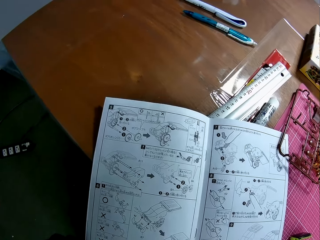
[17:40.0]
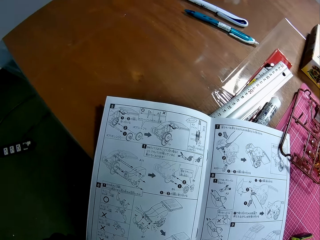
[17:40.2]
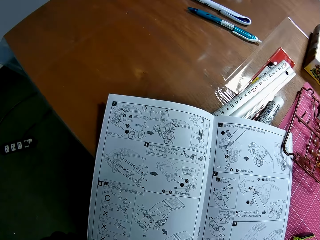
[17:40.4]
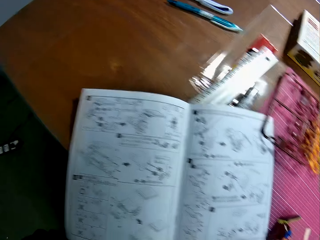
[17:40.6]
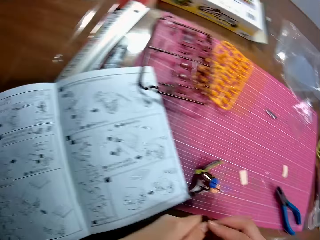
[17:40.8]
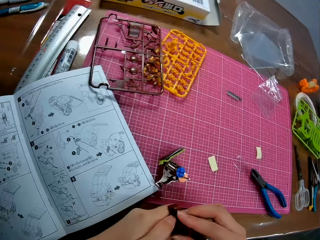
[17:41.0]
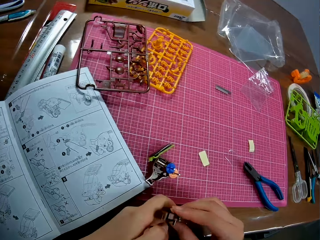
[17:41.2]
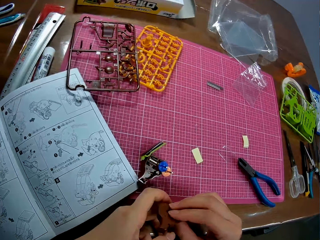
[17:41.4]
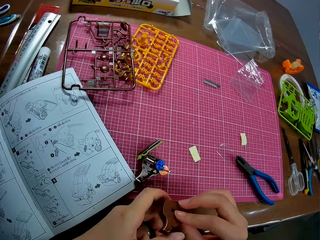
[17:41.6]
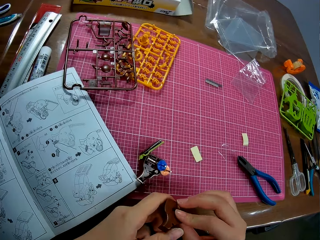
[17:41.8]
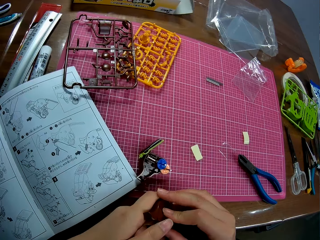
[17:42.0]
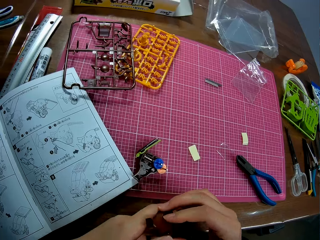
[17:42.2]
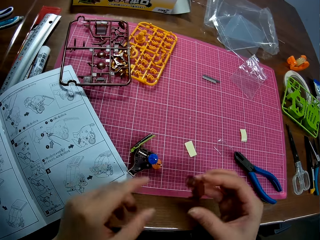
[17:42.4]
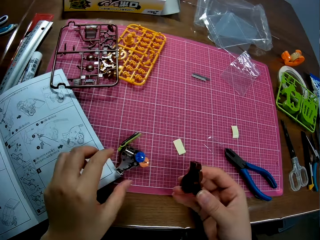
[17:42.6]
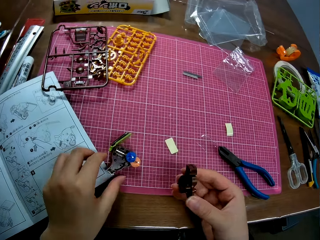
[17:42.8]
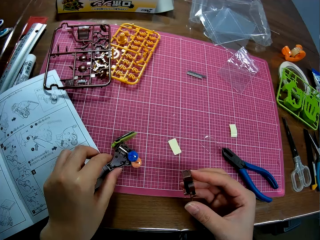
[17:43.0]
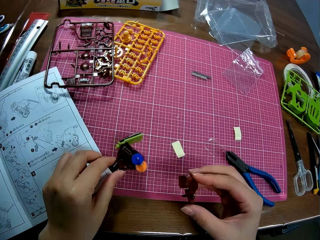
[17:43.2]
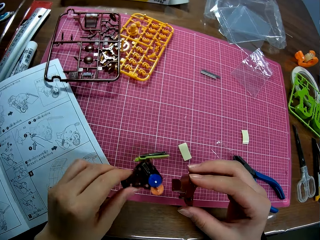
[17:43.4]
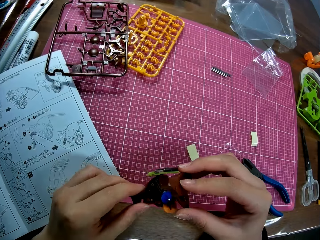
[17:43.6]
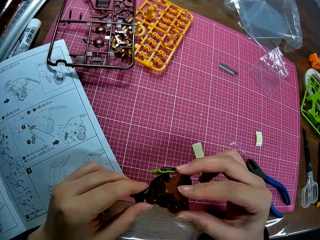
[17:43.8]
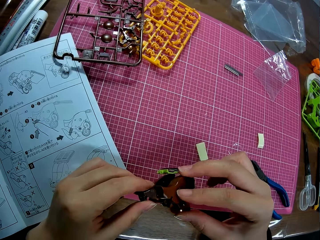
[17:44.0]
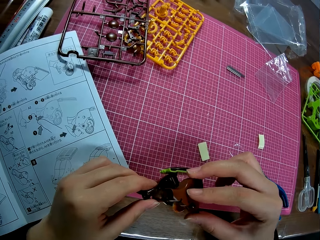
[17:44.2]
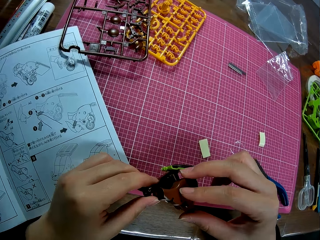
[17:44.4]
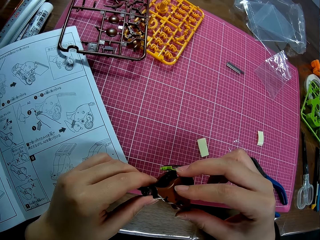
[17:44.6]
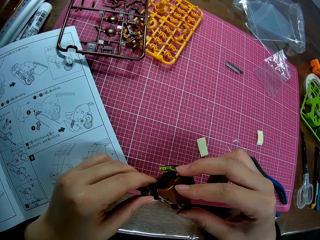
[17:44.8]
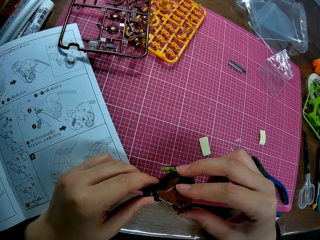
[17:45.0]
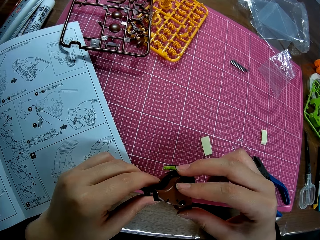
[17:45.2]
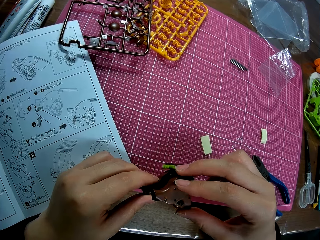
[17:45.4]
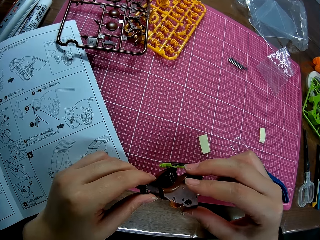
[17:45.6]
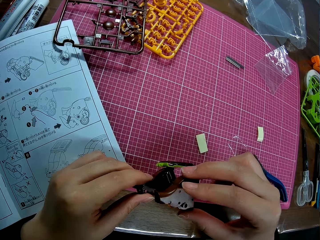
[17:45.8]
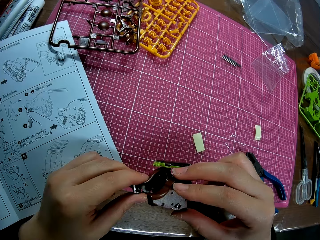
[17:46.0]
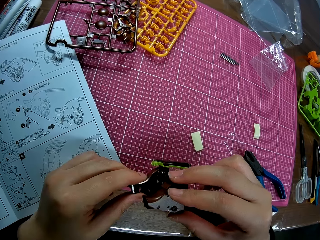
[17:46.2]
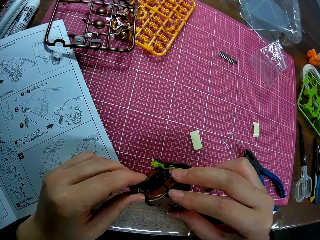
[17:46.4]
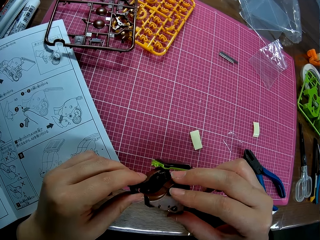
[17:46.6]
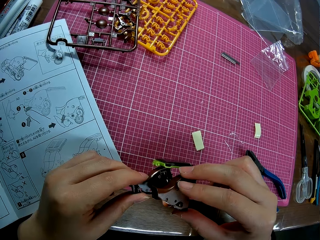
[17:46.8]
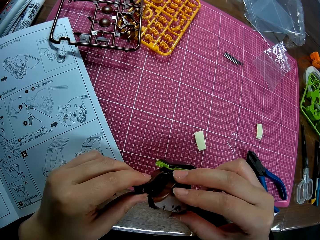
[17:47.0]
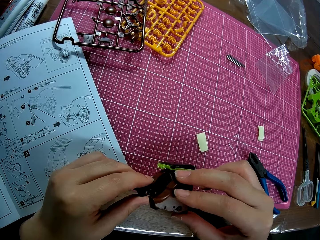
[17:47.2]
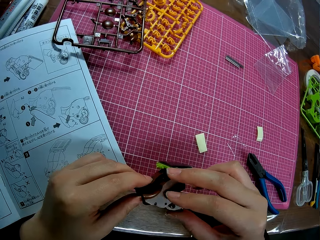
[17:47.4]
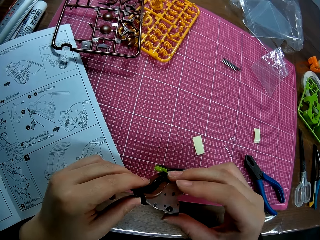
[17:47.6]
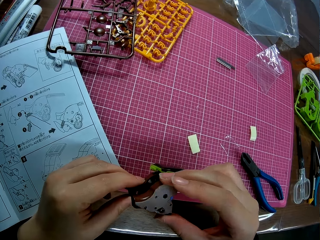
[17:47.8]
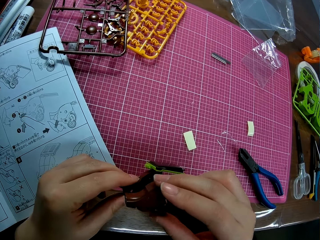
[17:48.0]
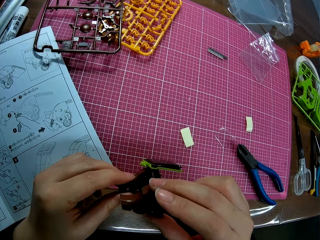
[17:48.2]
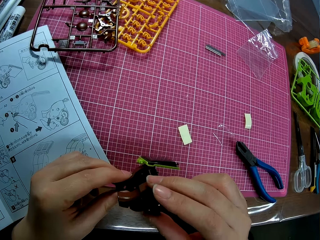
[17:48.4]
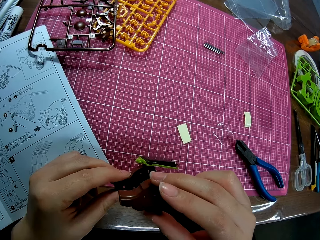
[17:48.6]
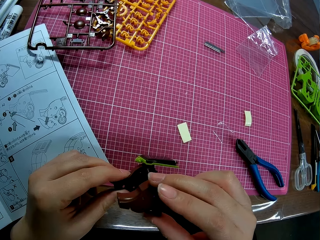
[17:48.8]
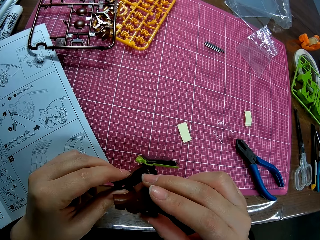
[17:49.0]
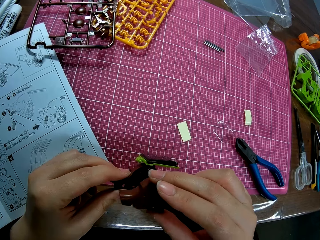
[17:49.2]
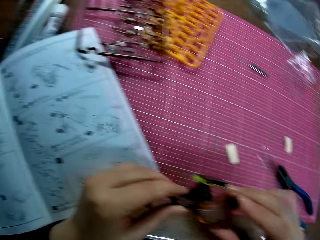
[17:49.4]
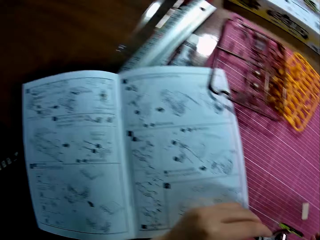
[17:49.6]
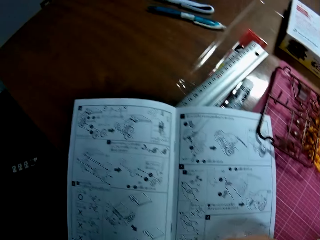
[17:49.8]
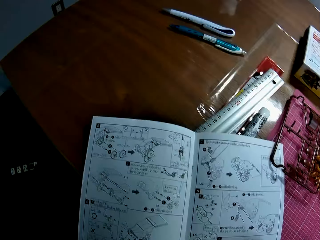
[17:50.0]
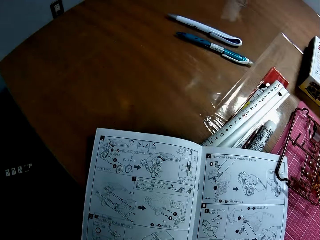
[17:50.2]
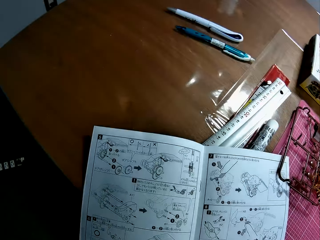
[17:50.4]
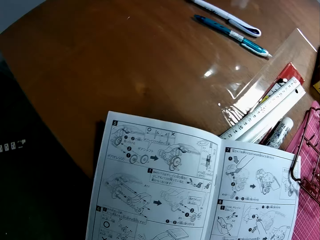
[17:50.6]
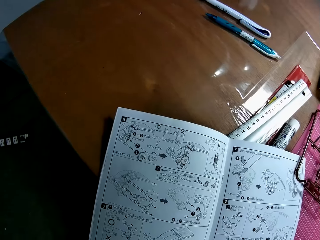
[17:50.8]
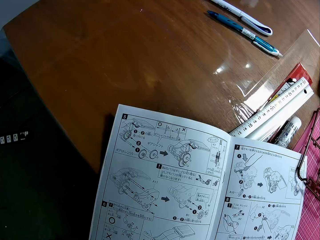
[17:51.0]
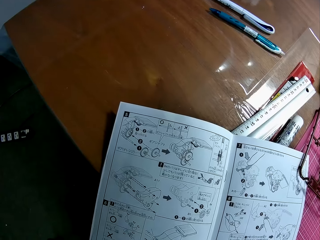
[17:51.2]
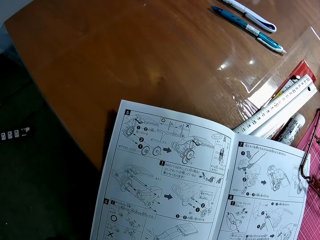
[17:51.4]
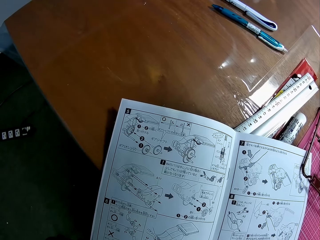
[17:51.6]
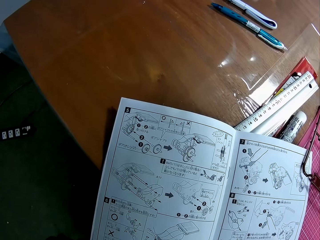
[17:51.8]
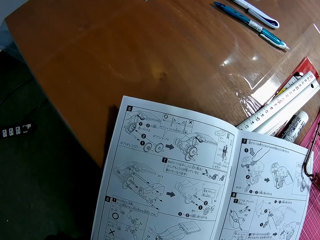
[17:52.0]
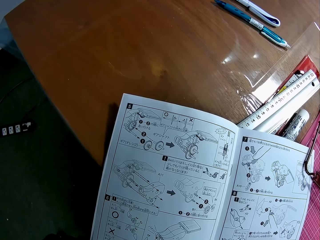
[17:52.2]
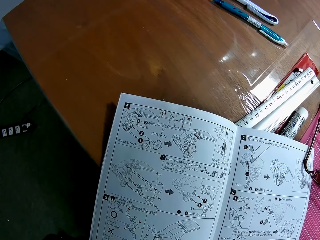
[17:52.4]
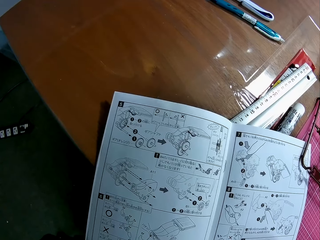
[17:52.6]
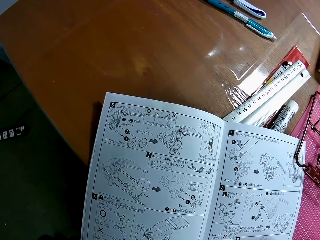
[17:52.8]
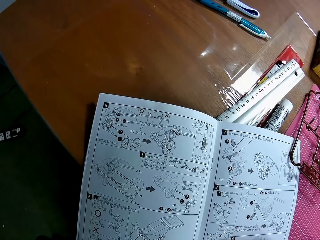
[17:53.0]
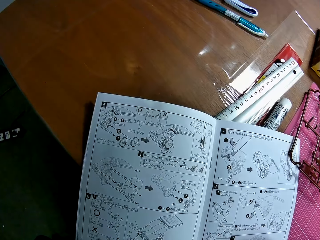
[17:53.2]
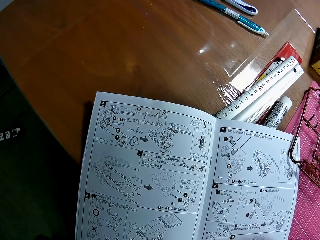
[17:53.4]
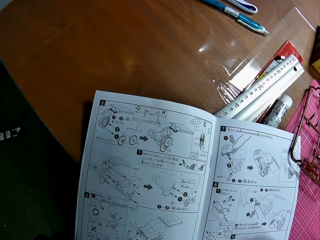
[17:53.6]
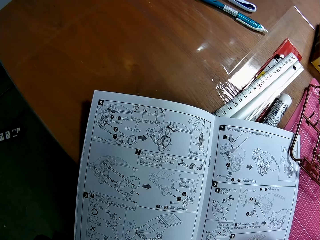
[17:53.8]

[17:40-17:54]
The camera wearer examines the model piece with both hands briefly. He passes the model piece to his right hand. He picks up the mechanical model from the pink sheet on the table. He attaches the model piece to the mechanical model. He looks towards the model sheet.

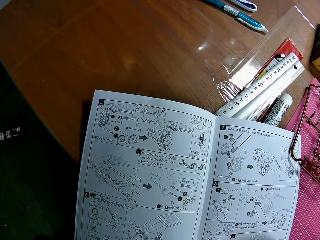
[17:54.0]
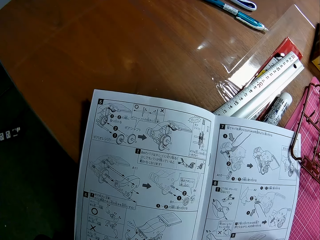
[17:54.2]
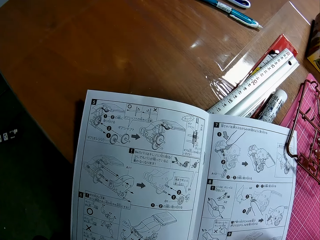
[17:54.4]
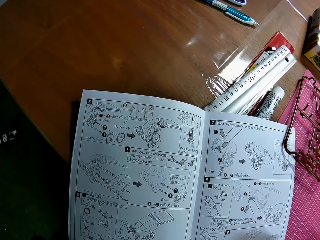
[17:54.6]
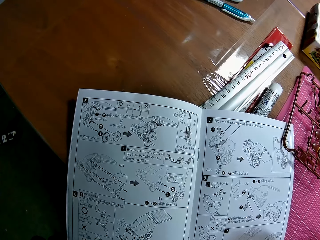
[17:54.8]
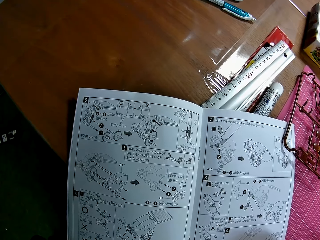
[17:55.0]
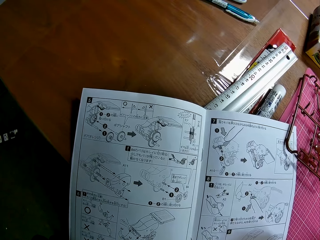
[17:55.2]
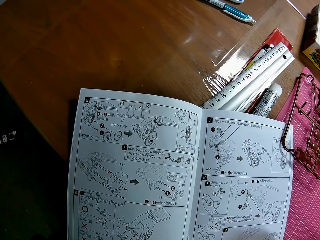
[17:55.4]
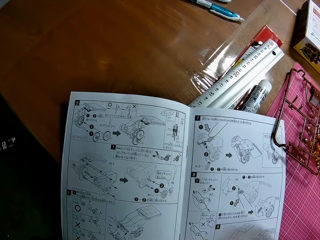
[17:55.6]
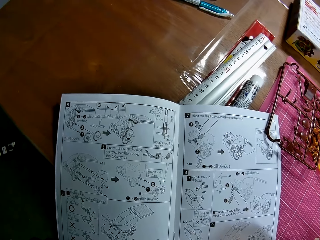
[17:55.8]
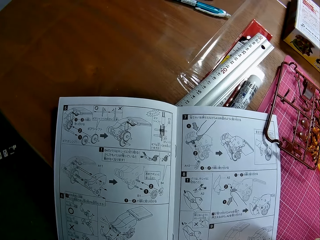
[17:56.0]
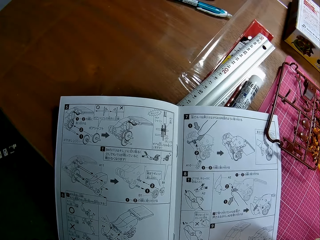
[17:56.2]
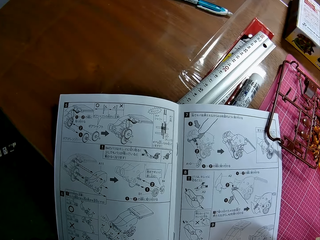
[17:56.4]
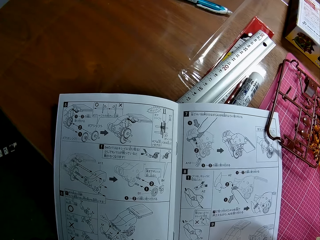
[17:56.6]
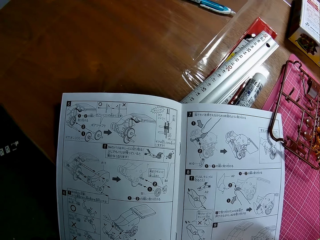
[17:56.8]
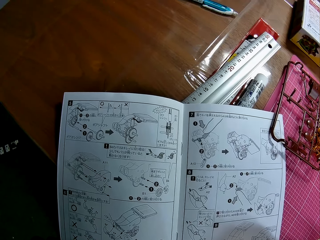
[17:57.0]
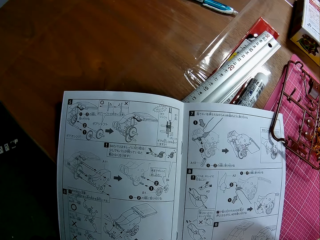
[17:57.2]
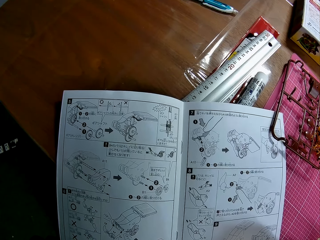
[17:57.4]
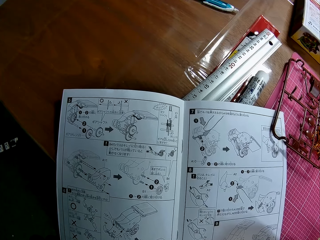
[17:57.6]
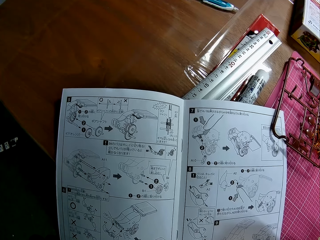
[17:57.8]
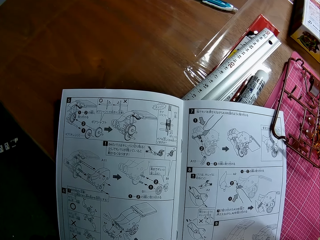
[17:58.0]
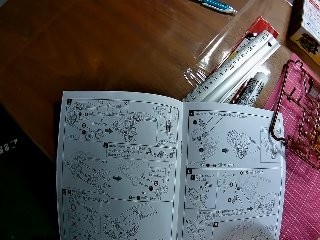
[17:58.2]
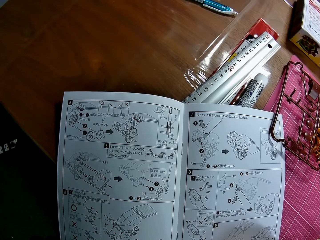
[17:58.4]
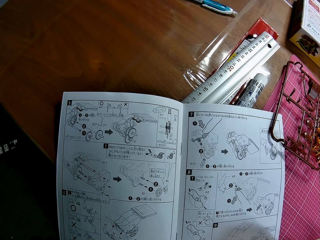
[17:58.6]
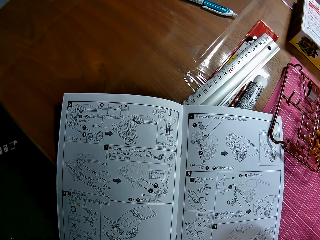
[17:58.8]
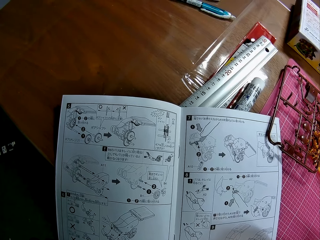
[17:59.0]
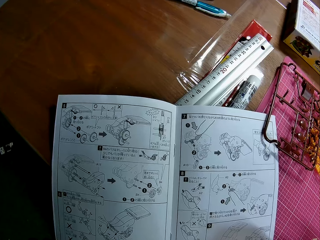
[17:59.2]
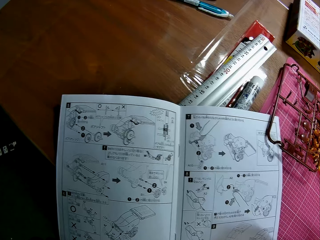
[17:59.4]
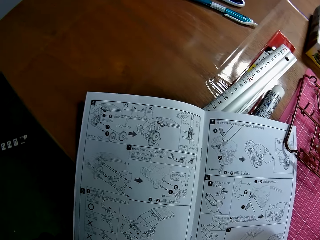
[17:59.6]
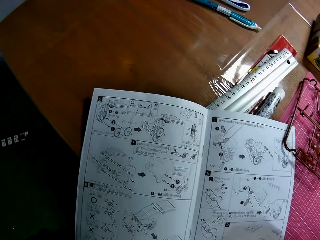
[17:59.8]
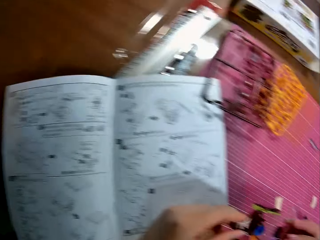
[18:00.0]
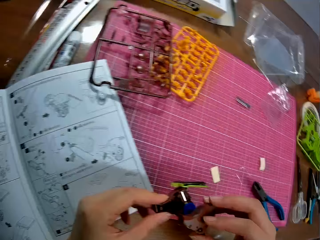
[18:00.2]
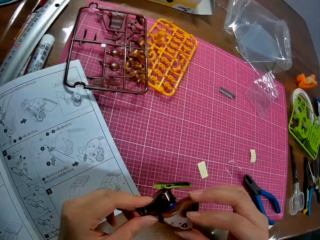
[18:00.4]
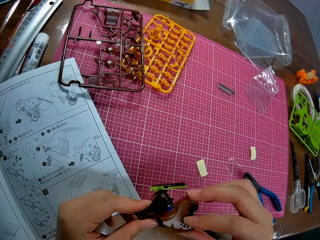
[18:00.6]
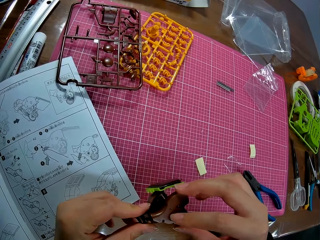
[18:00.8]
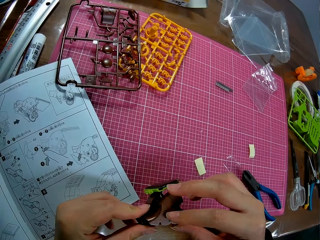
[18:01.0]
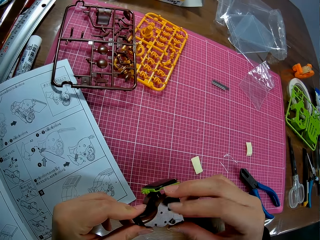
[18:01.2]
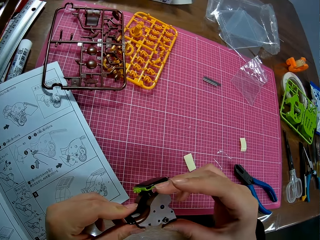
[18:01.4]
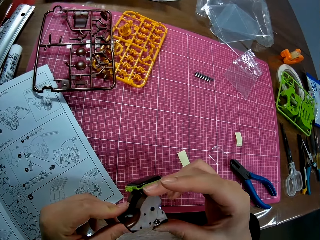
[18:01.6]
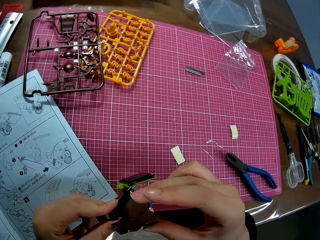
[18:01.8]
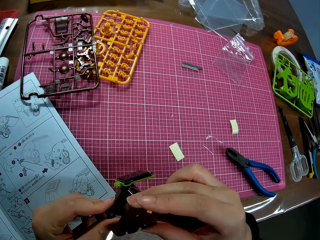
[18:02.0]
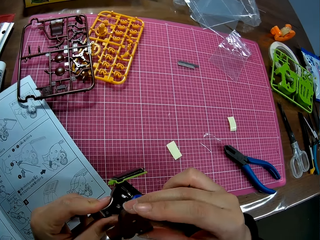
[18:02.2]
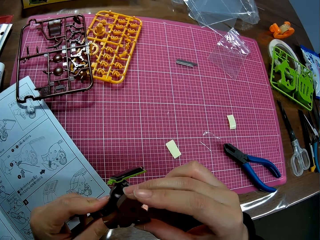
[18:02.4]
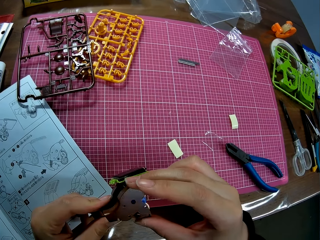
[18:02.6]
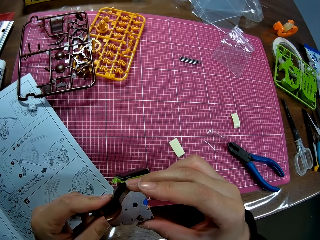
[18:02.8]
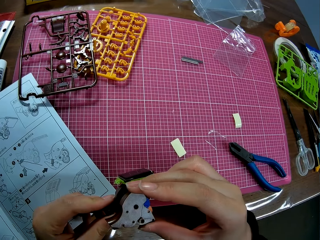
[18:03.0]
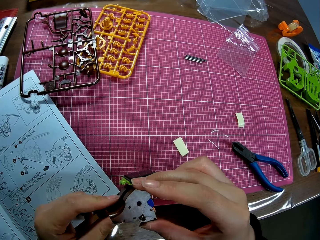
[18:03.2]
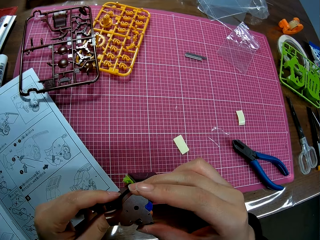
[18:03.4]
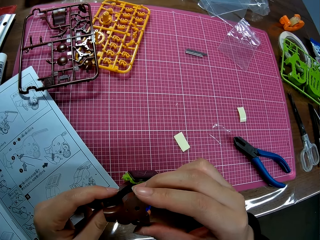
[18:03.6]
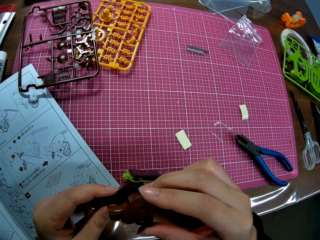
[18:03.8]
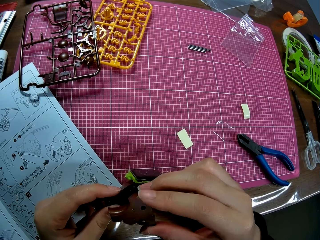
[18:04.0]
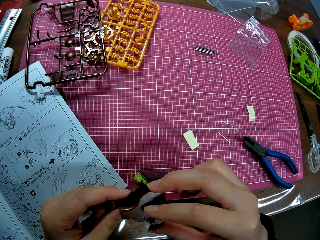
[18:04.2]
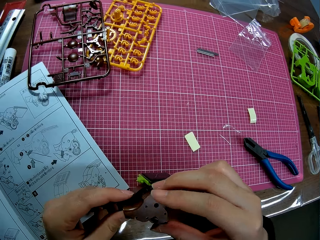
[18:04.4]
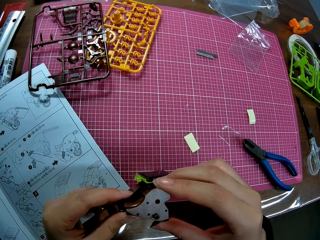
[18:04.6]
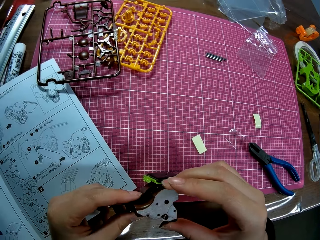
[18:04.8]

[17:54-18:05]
The camera wearer continues attaching the model piece to the mechanical model.
